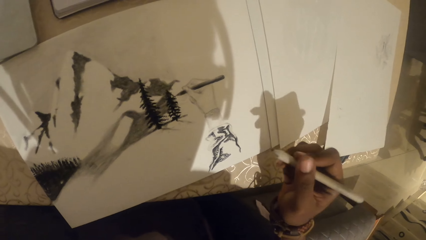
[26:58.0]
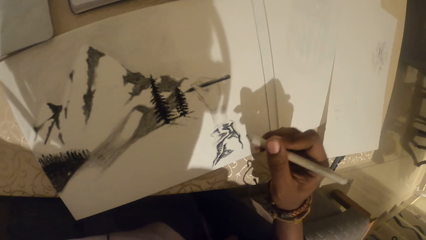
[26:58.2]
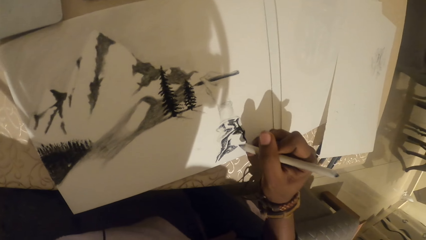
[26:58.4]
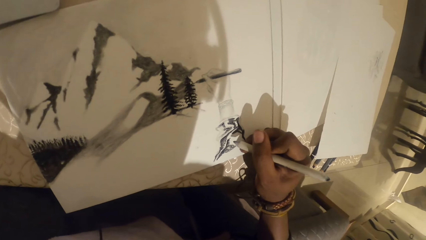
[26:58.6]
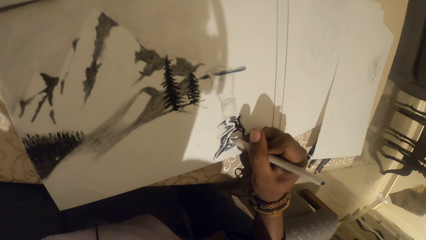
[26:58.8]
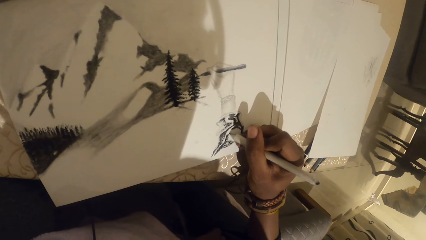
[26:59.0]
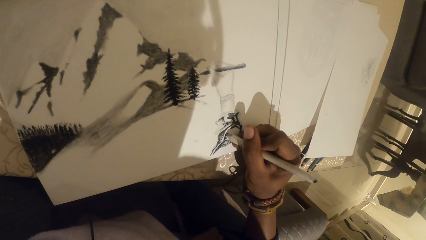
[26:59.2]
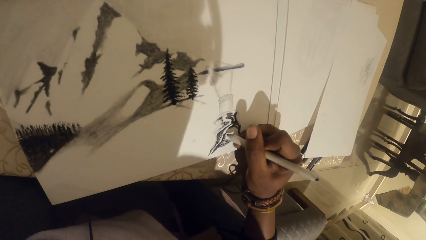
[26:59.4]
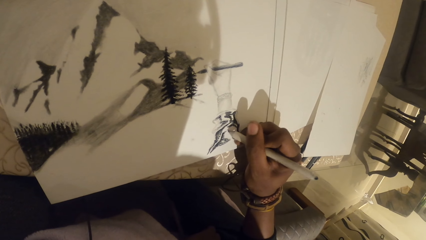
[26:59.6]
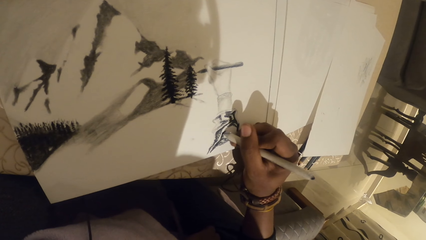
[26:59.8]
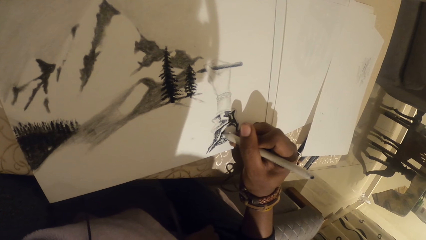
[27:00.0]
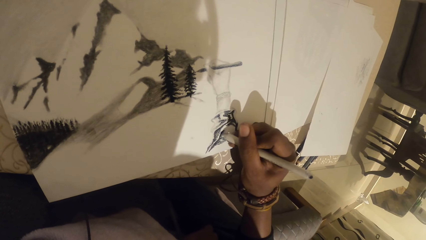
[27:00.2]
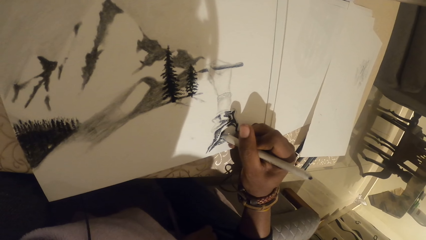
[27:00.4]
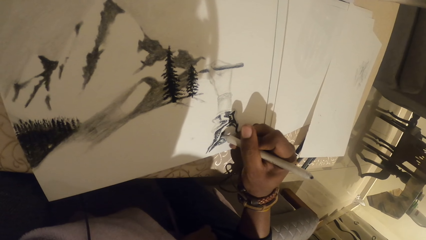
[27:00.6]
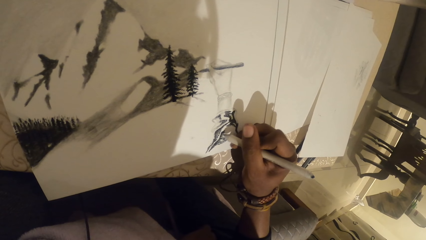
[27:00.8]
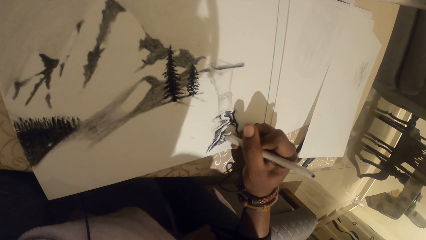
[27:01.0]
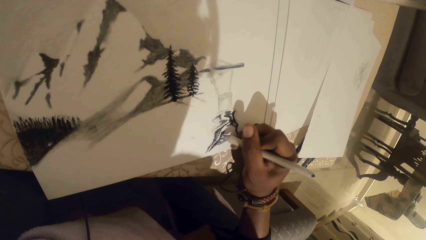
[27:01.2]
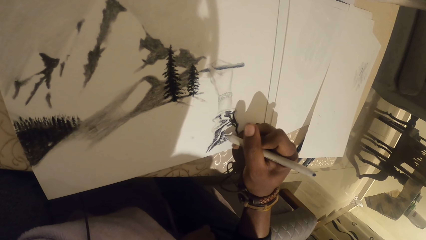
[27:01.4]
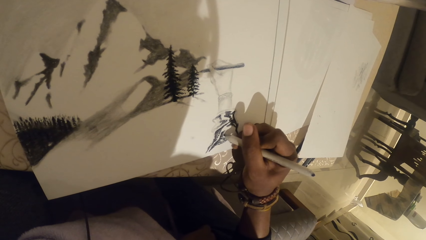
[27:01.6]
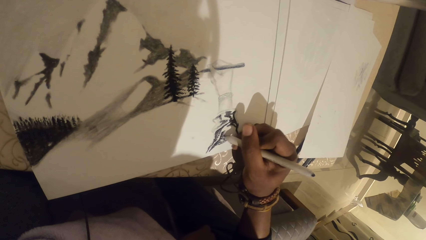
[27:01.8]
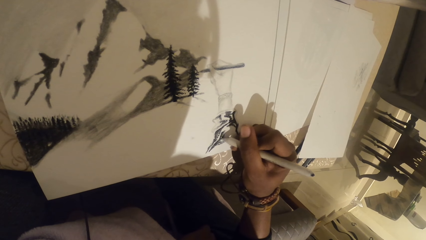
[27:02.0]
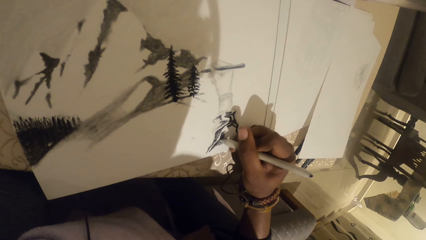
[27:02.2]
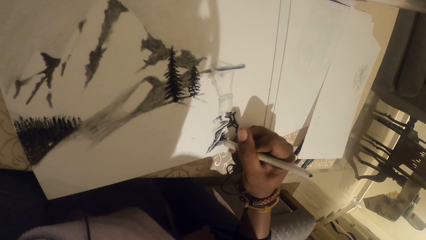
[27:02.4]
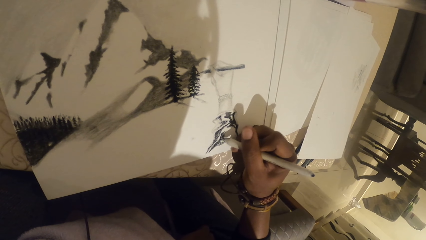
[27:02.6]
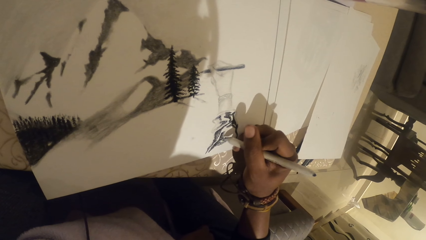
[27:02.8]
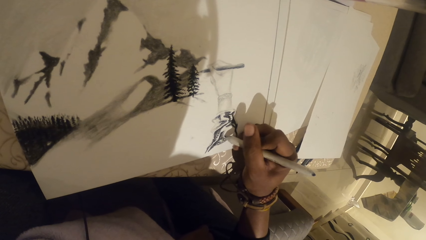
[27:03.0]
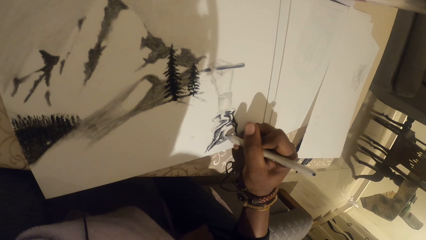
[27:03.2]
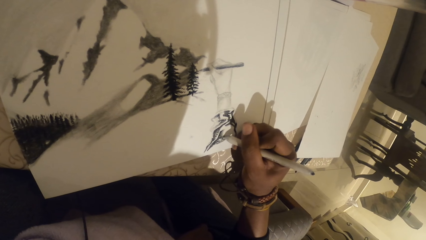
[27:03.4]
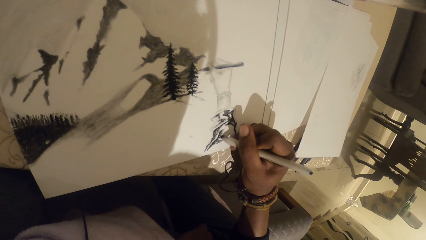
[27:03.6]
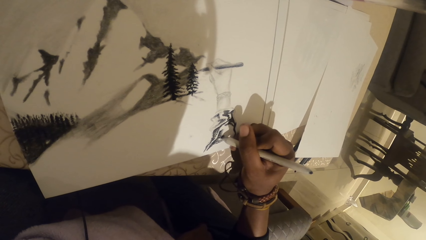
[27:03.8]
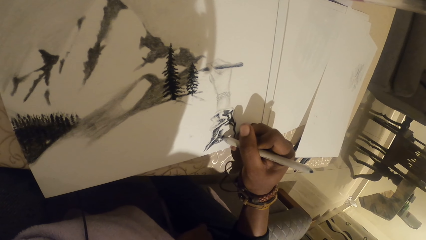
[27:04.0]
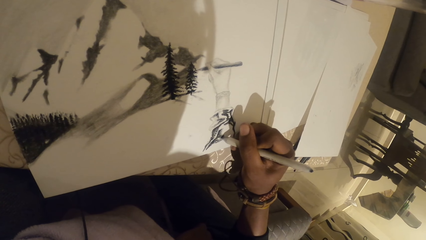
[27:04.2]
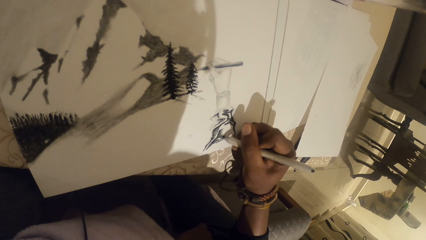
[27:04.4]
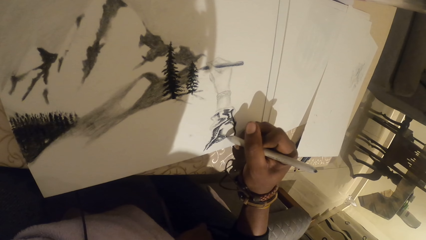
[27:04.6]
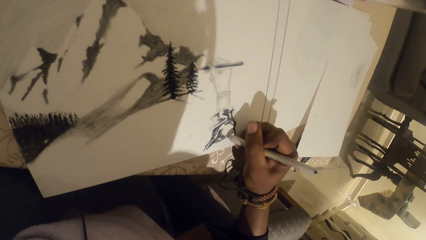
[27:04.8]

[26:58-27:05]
The camera wearer sketches on the paper.

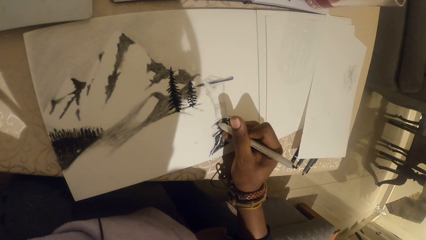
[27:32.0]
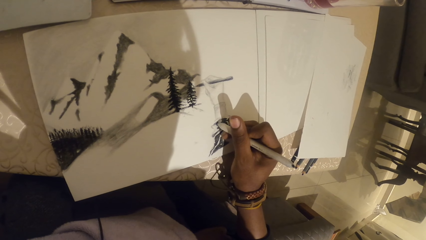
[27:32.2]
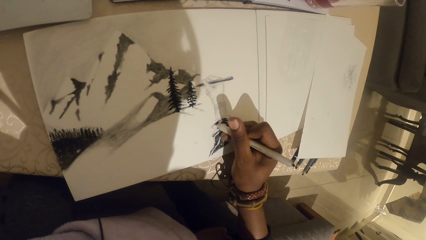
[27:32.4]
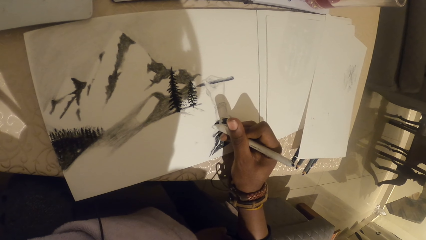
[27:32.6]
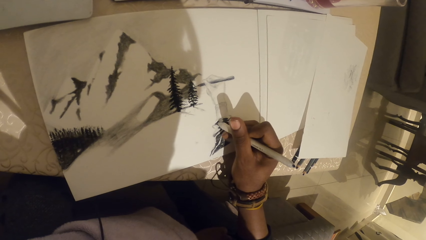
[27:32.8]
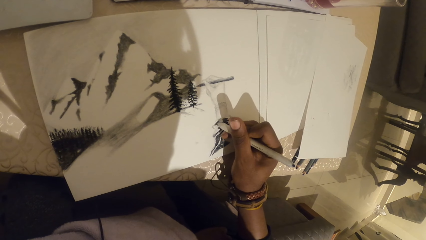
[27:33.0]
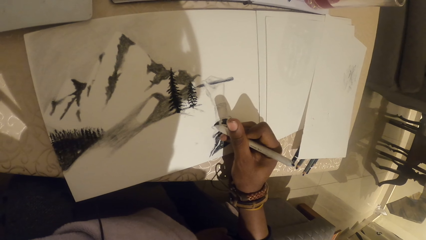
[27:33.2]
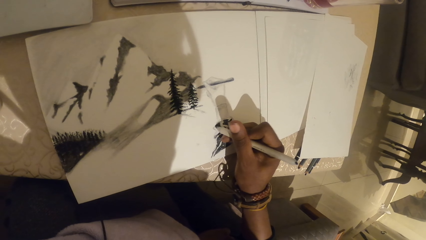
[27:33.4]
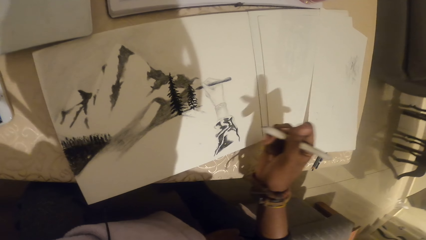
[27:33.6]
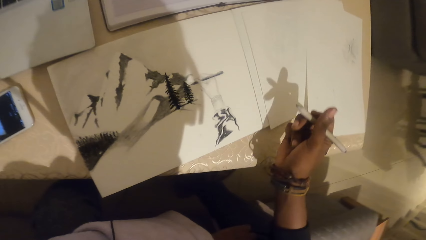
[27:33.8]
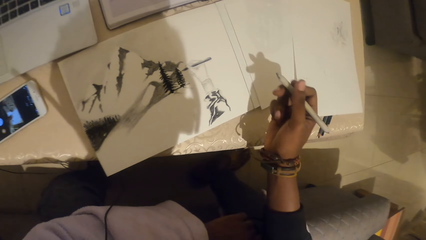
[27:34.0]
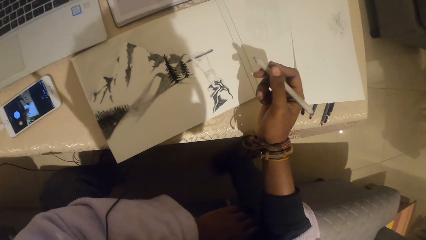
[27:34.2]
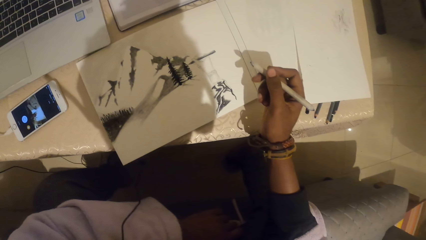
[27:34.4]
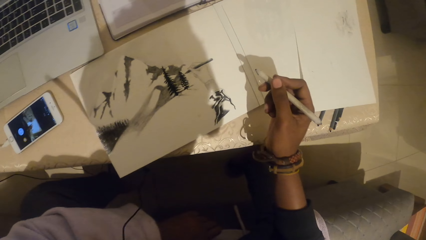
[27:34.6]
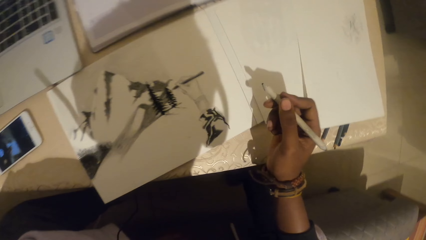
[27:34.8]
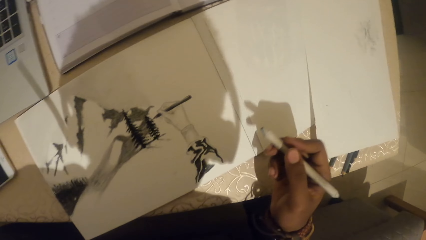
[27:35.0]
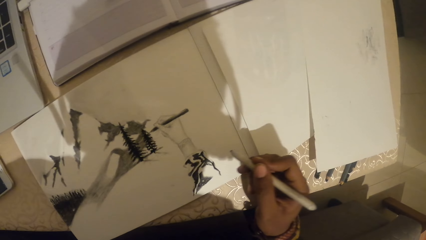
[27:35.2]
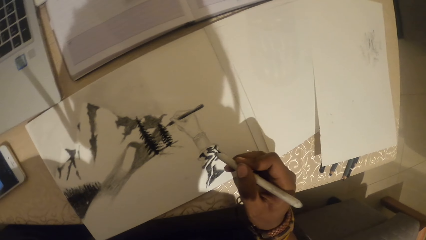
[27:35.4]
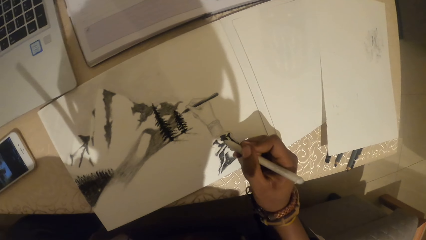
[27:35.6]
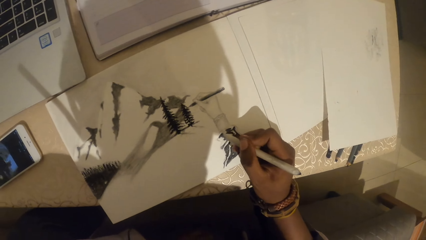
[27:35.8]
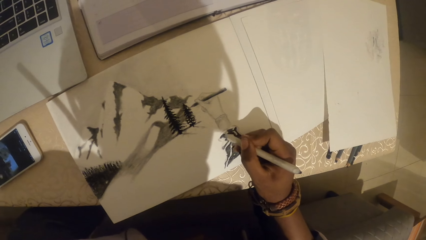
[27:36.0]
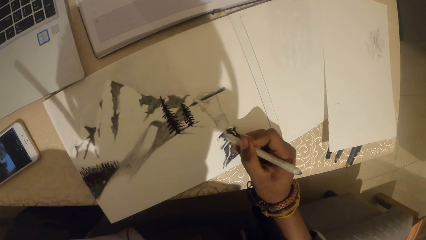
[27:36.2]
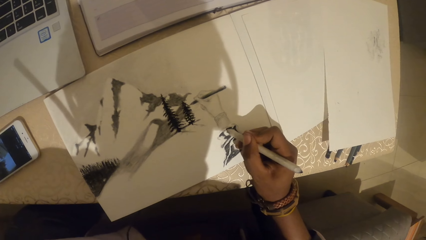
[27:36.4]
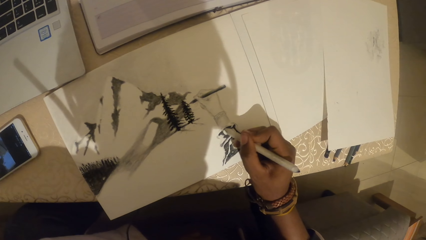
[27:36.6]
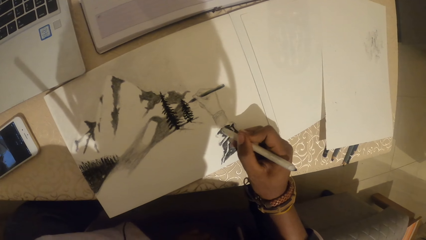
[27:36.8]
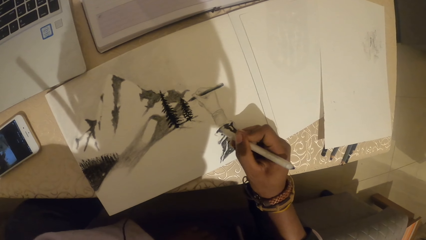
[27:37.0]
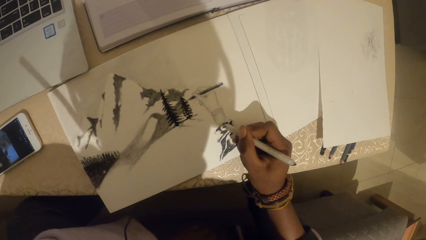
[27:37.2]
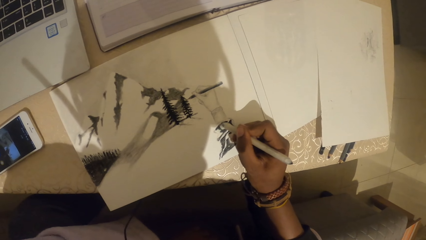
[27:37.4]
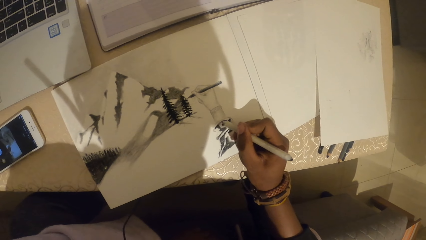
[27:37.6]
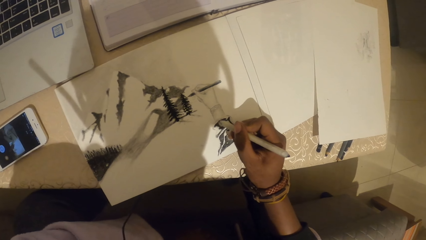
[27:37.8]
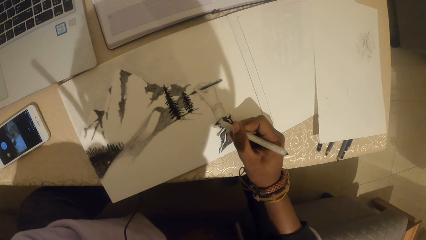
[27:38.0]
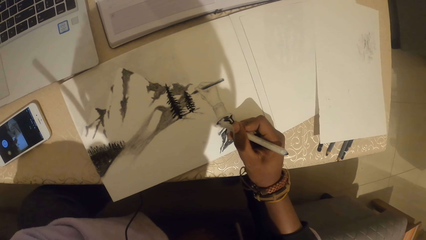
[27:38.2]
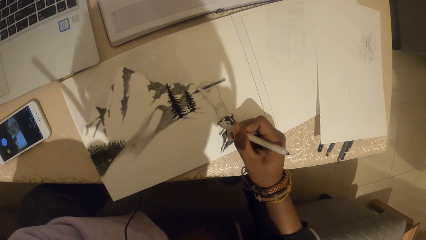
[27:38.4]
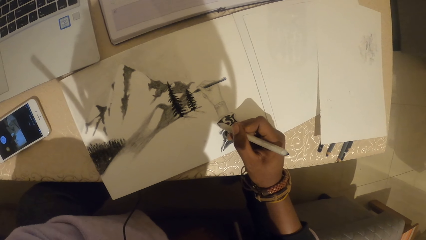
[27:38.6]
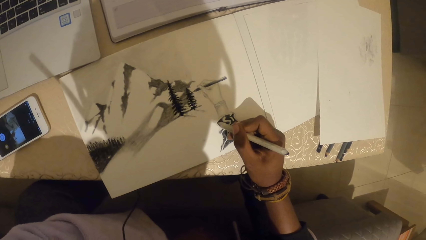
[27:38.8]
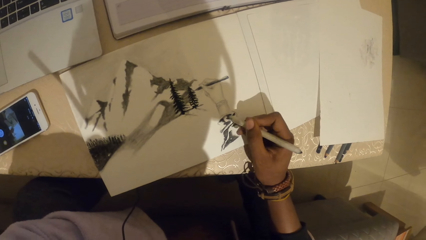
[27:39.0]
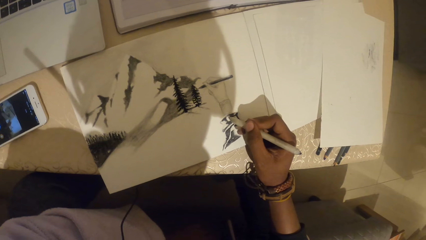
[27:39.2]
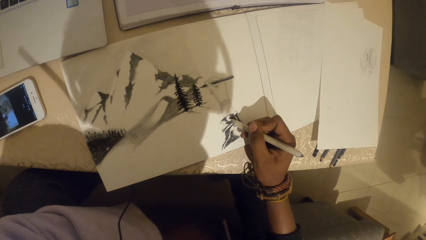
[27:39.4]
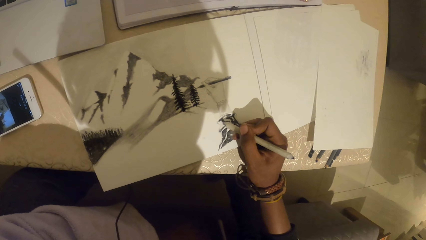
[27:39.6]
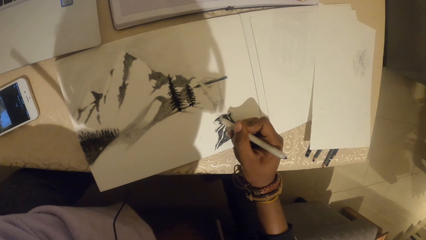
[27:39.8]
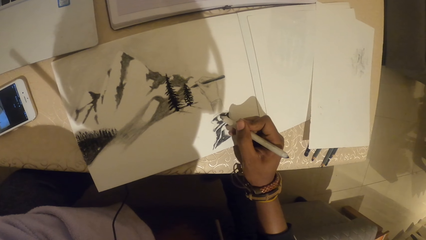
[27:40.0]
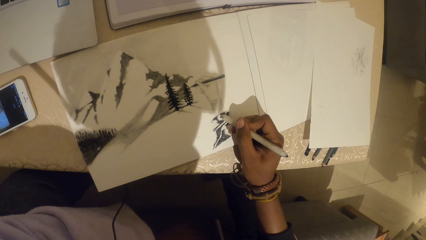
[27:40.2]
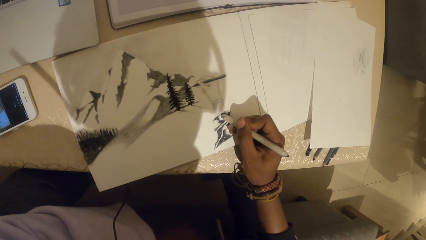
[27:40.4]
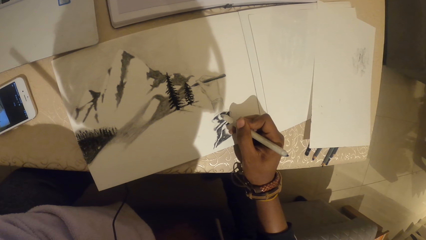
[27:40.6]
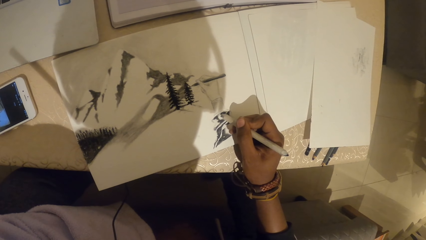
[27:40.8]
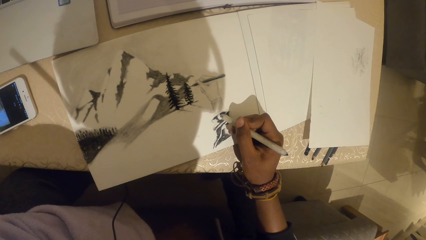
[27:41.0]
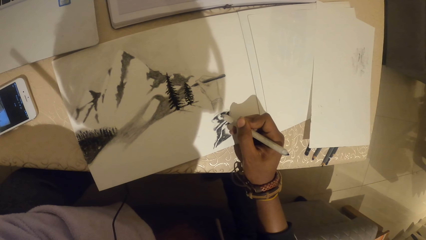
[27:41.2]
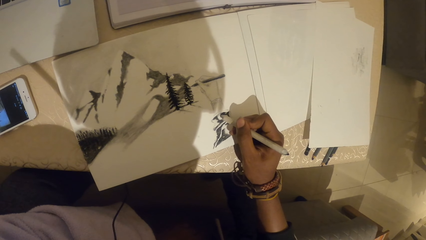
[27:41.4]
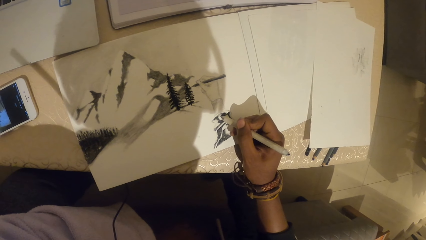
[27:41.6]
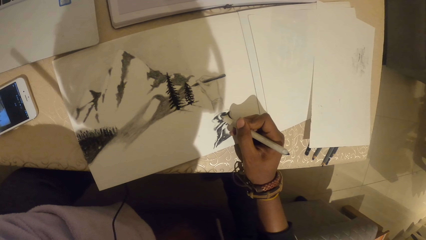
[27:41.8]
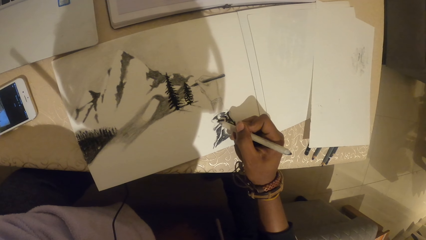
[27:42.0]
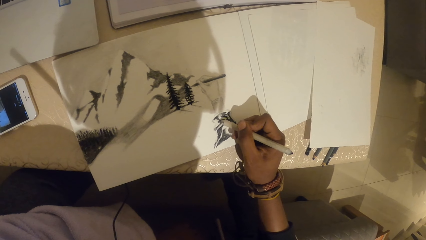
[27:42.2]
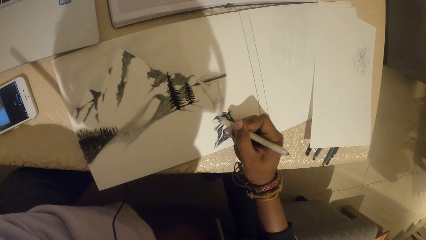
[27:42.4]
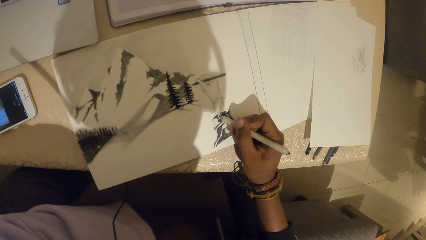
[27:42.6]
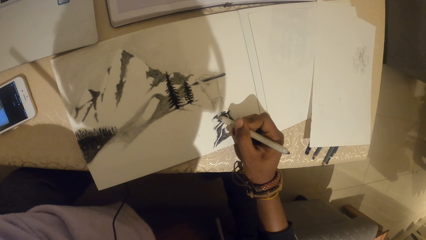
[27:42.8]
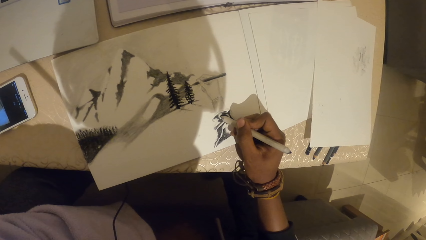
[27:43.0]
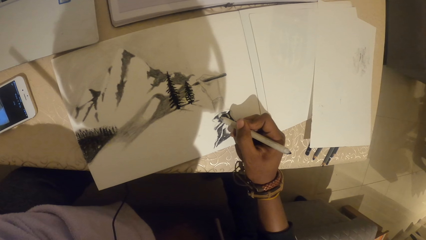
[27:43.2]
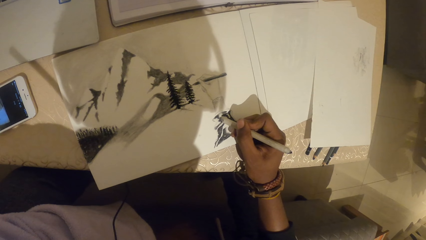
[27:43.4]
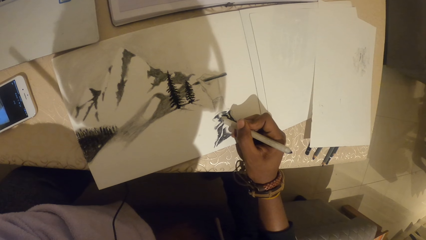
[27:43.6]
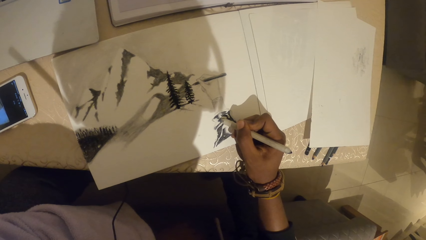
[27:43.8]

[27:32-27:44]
The camera wearer stares at the piece of paper on top of the table. They draw on the piece of paper with the pencil.
